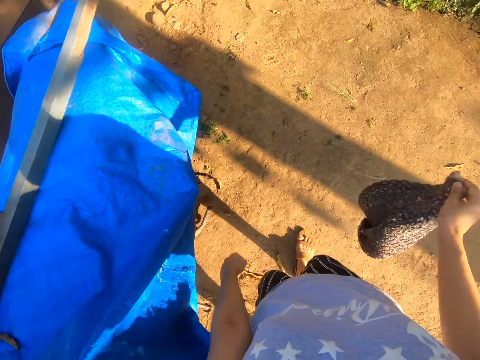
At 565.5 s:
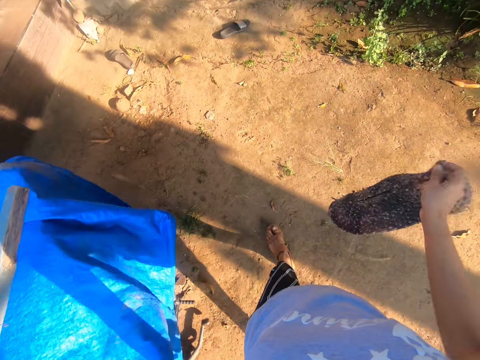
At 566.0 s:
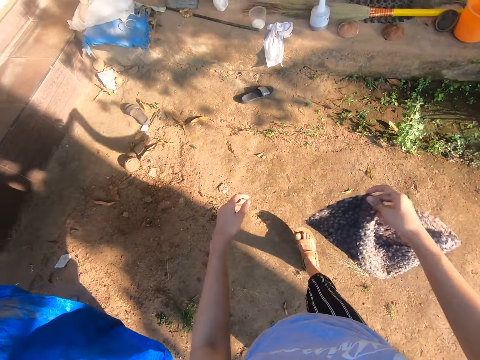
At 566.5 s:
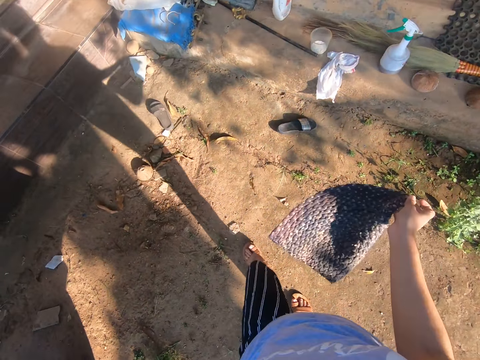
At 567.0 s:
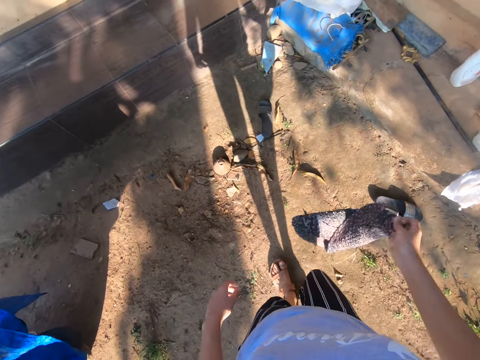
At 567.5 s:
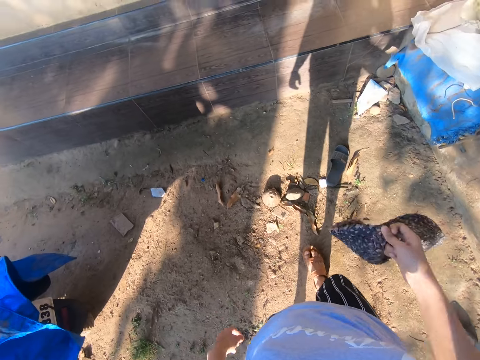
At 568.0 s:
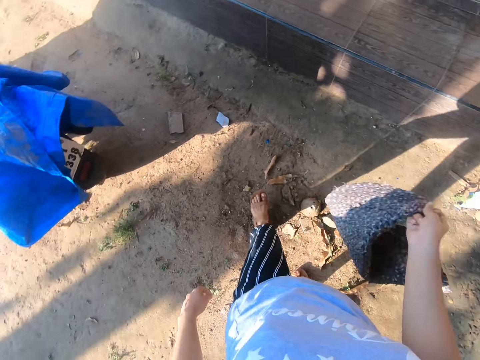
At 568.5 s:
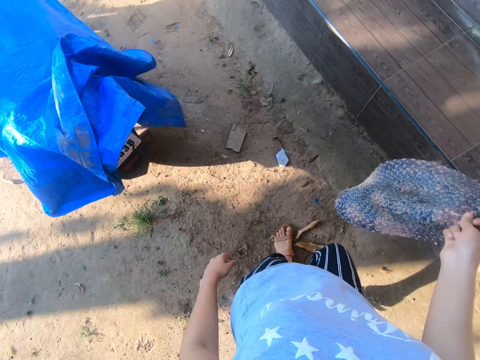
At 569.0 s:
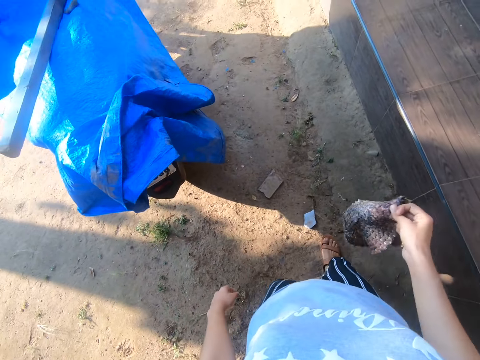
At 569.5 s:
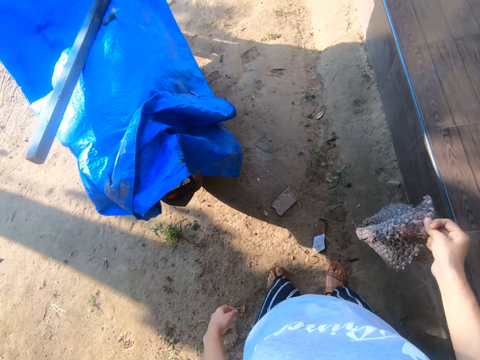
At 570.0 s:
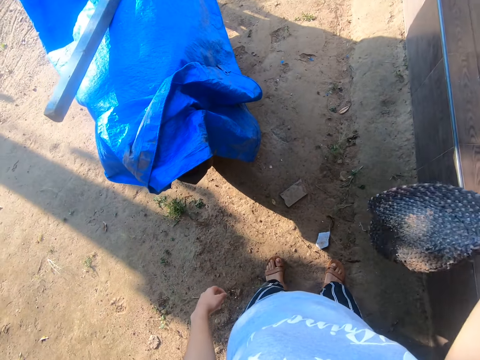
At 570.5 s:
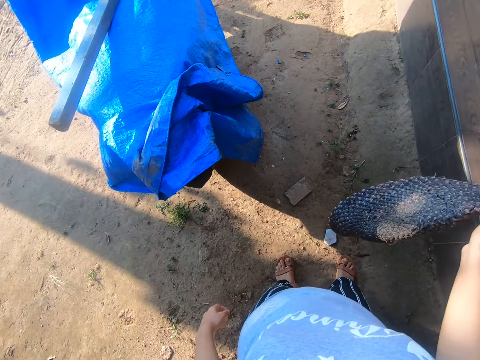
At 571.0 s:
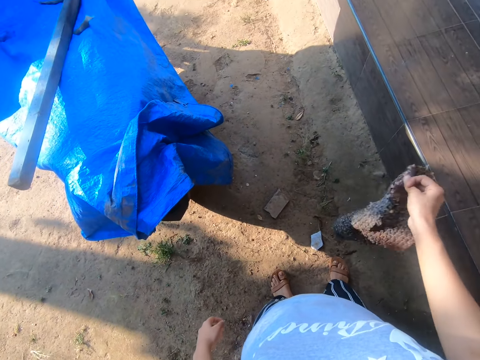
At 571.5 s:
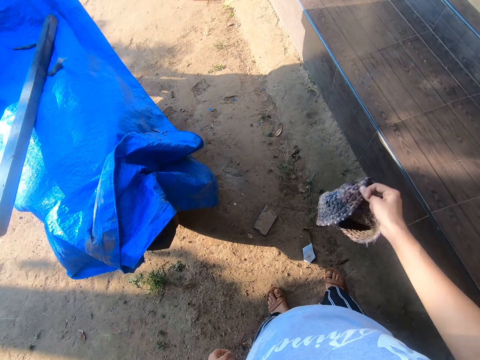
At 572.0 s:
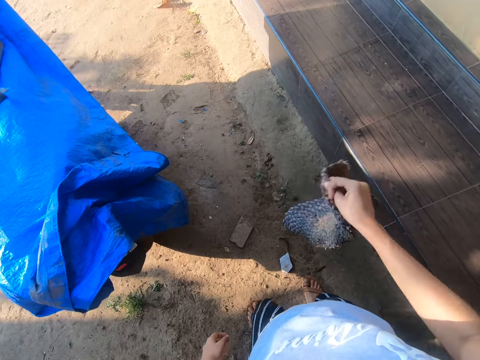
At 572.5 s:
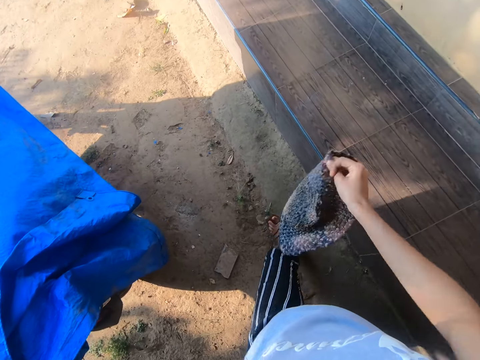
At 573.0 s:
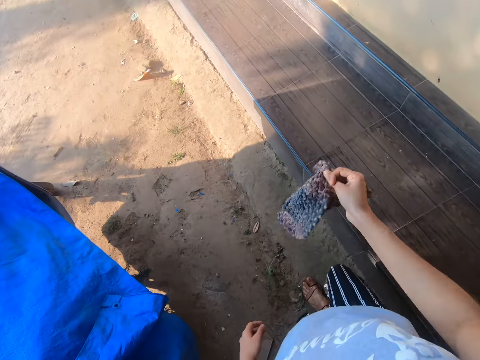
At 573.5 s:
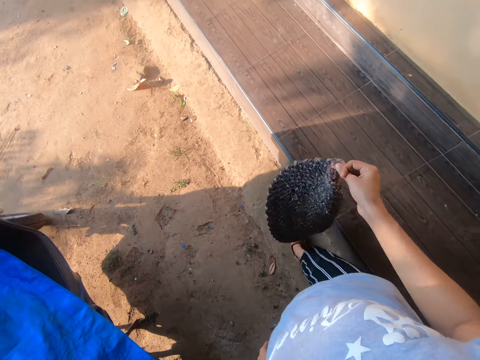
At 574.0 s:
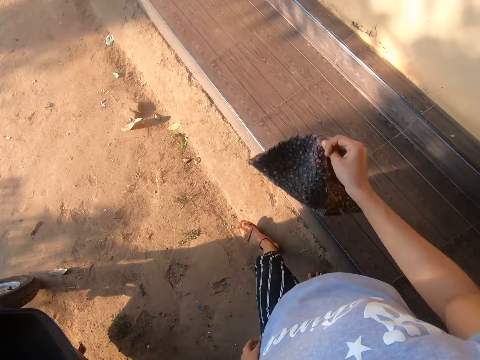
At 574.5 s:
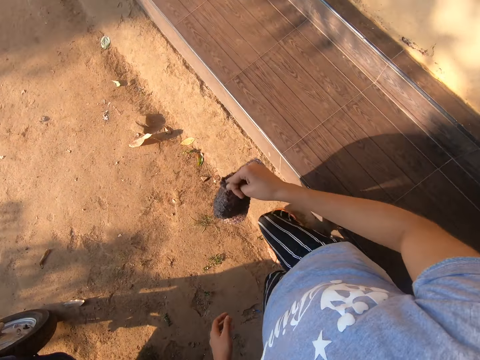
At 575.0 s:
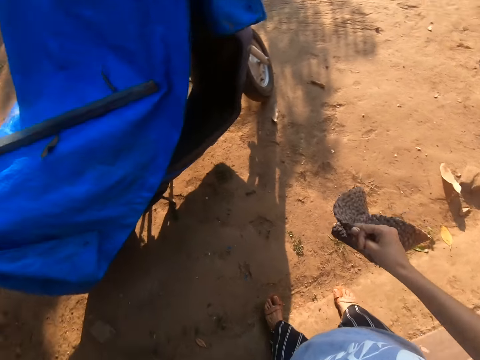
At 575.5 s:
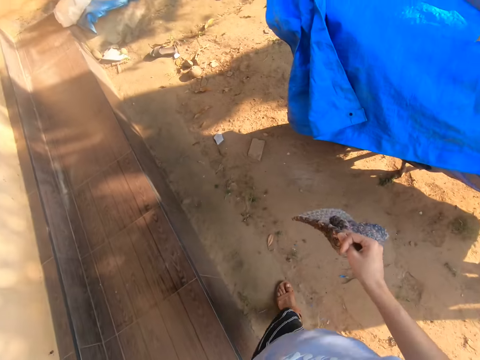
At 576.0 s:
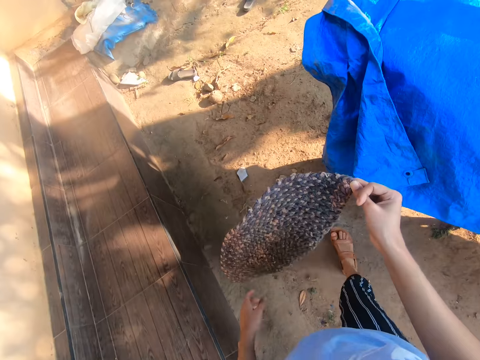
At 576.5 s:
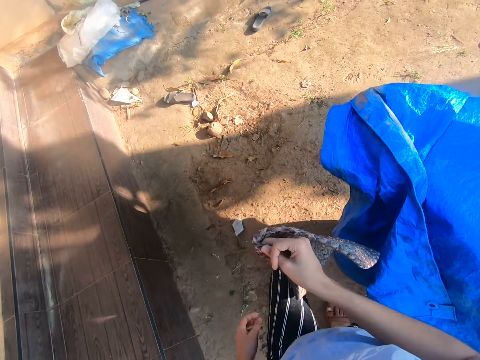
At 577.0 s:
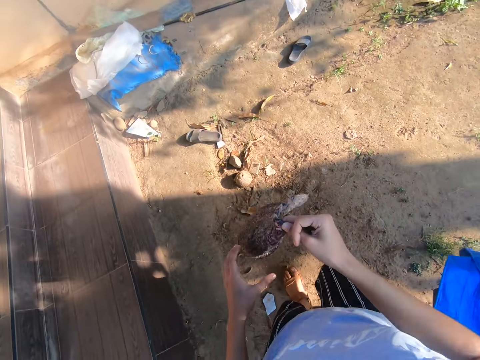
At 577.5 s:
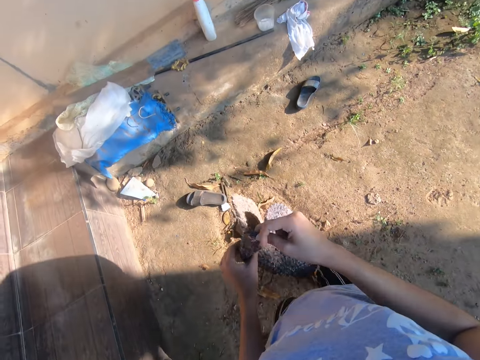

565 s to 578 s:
The camera wearer turns around. They shake the cloth. They walk around.

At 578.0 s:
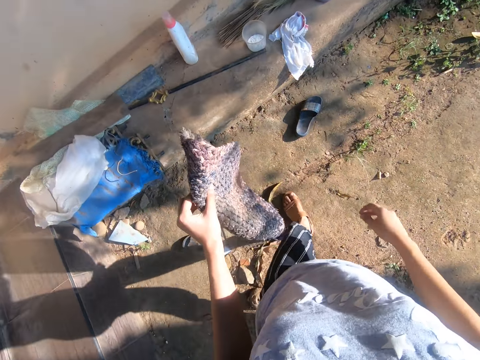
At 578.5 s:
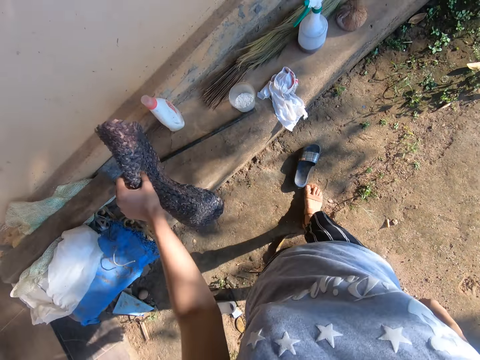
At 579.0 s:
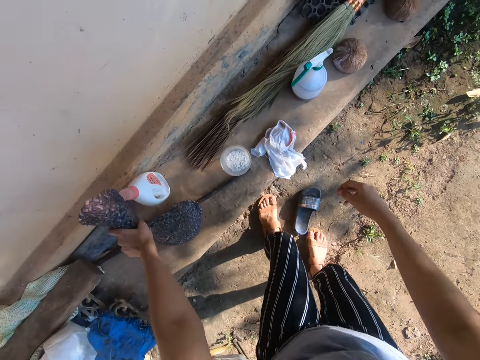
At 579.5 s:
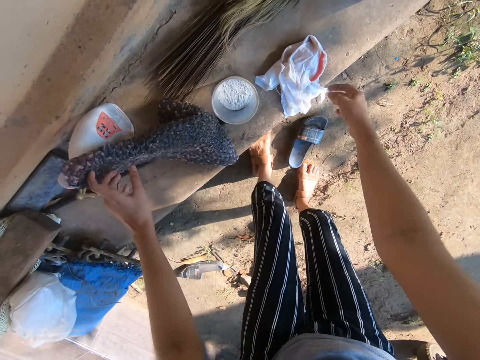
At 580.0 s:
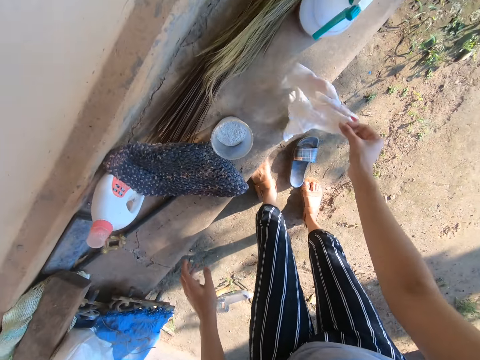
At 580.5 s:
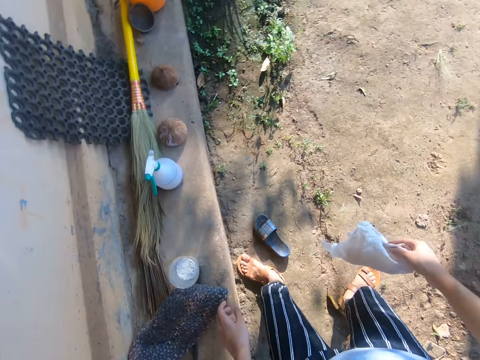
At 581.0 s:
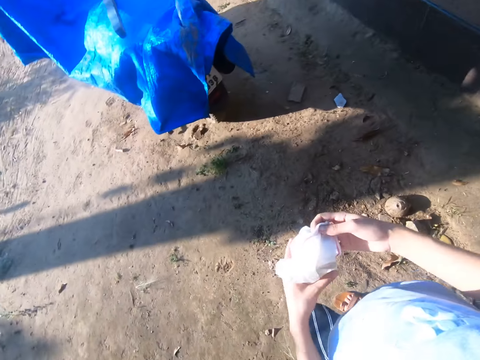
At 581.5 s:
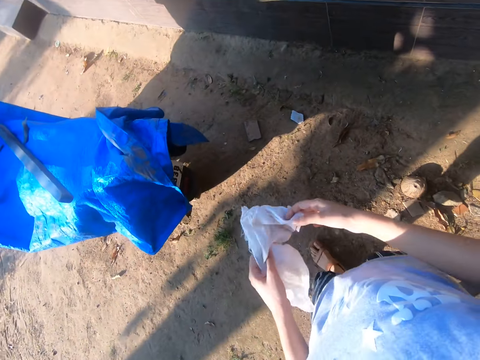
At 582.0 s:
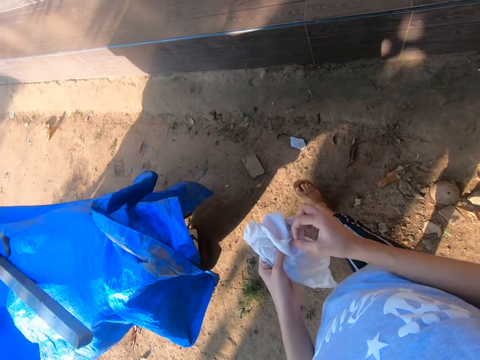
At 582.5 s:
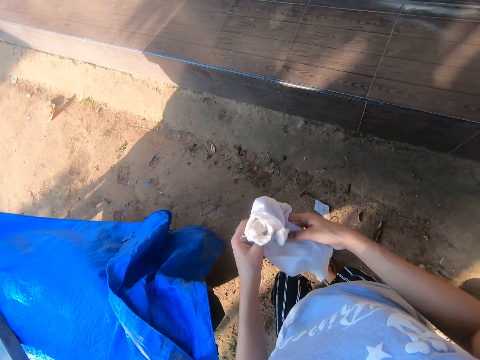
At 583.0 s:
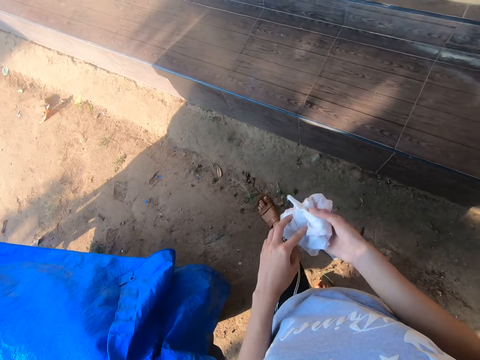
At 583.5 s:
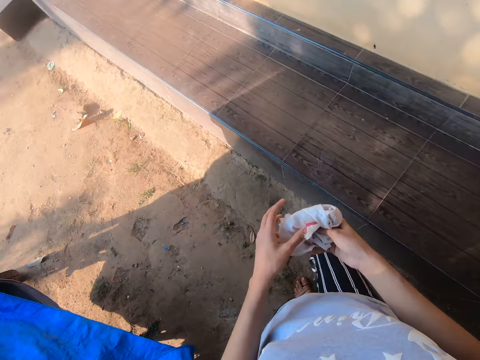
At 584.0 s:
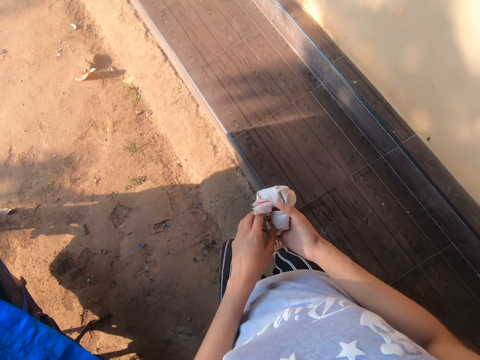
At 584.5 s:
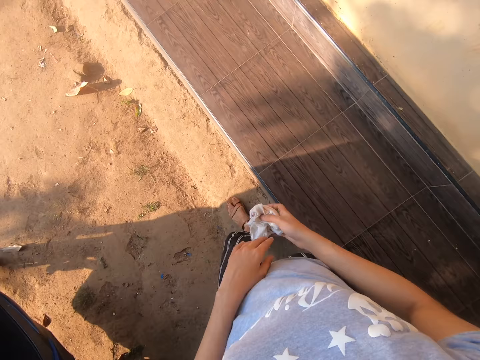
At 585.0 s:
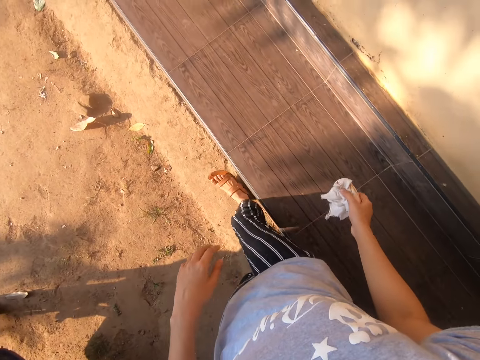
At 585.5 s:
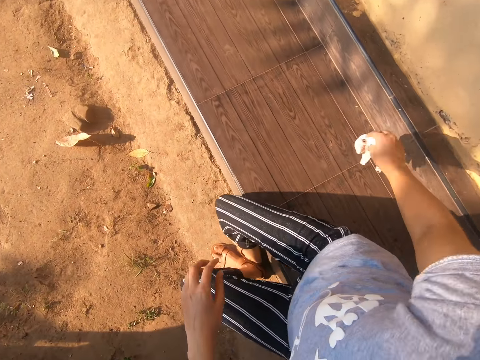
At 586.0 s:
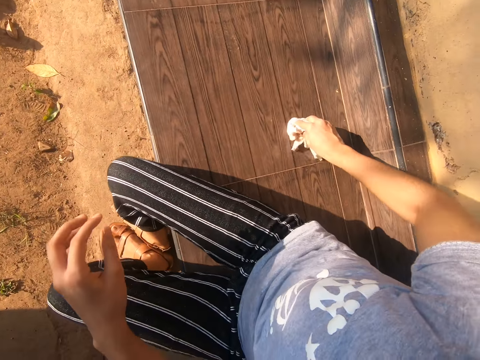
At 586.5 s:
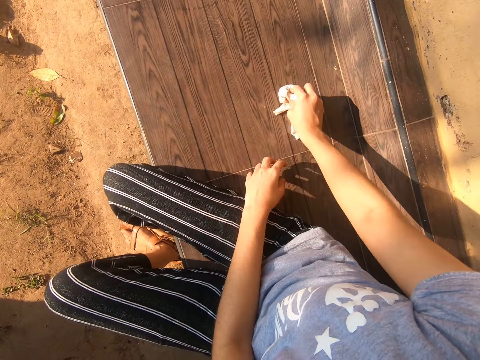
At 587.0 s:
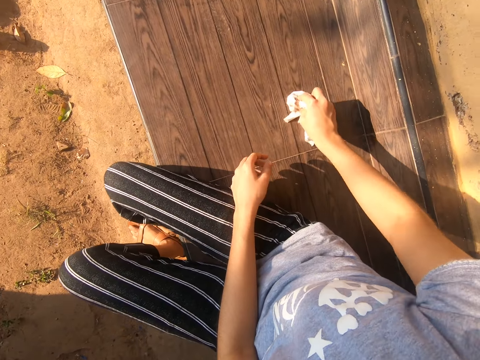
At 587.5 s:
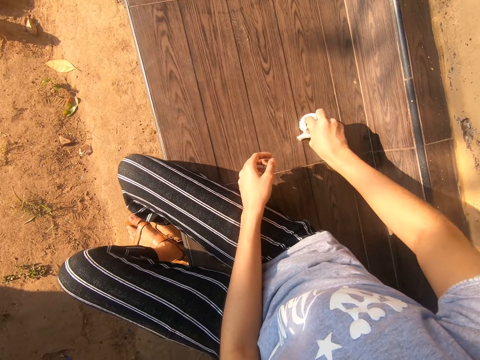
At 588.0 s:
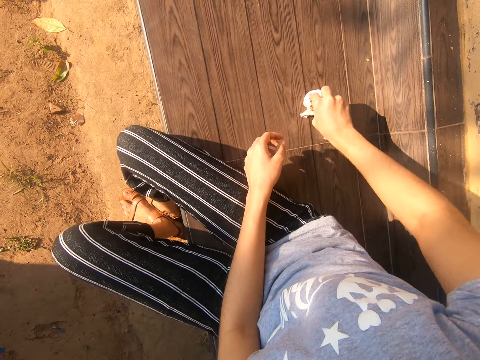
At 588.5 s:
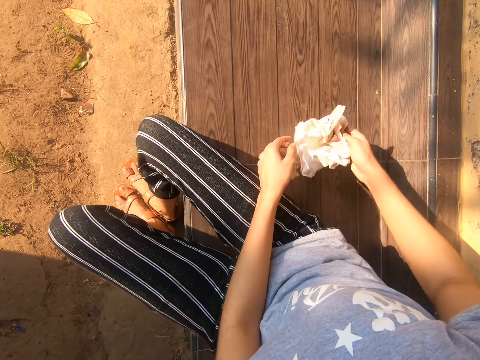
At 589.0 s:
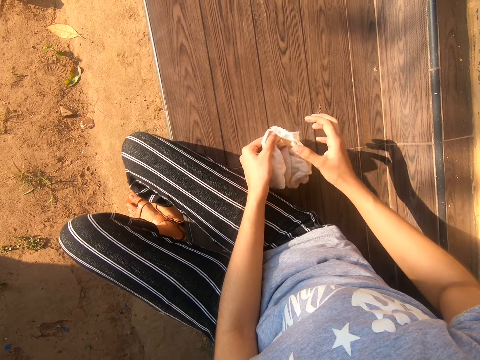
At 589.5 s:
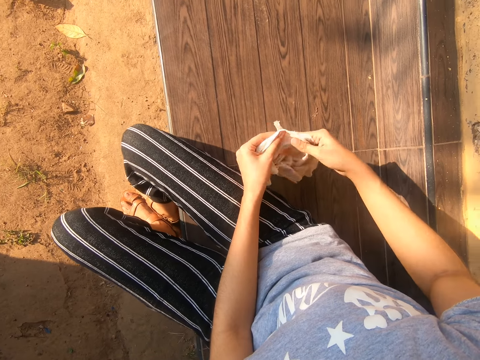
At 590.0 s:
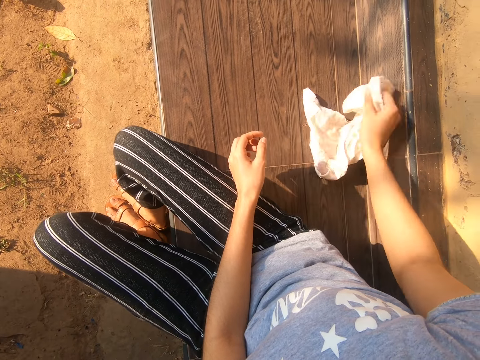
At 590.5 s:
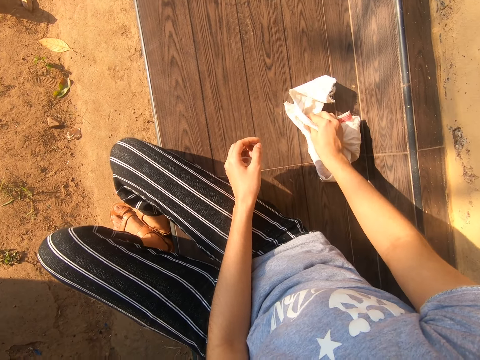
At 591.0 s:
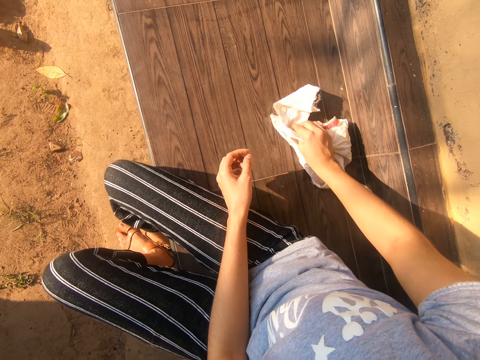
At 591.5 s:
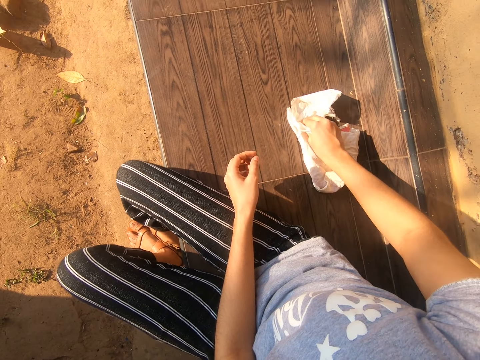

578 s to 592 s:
The camera wearer places the cloth on the verandah and picks up a hand towel. They turn around. They fold the hand towel. They walk around. They sit on the verandah and wipe the verandah.
